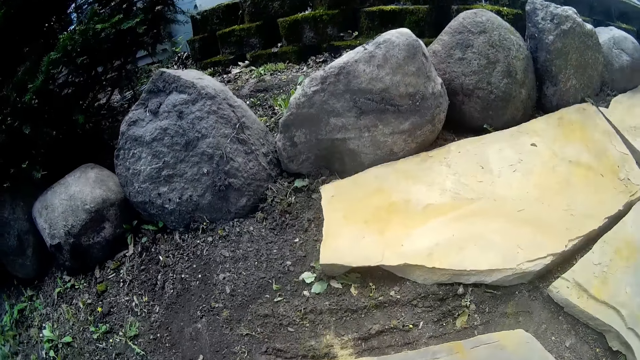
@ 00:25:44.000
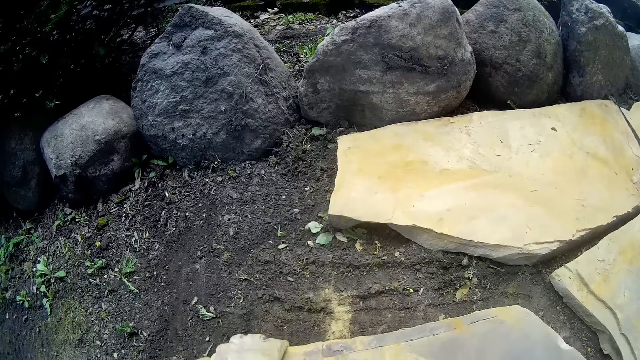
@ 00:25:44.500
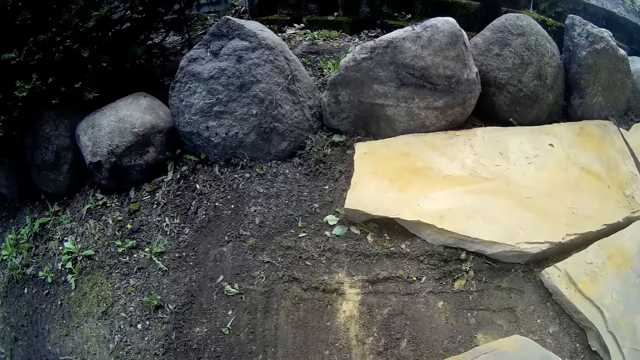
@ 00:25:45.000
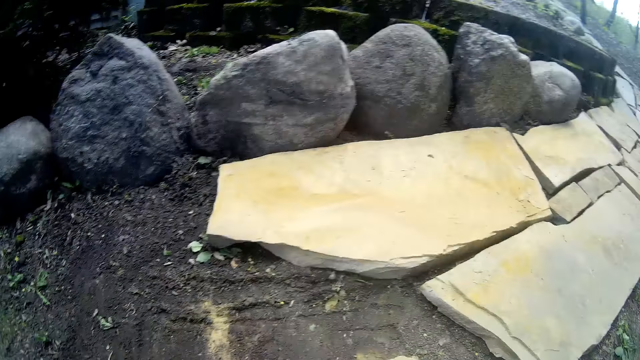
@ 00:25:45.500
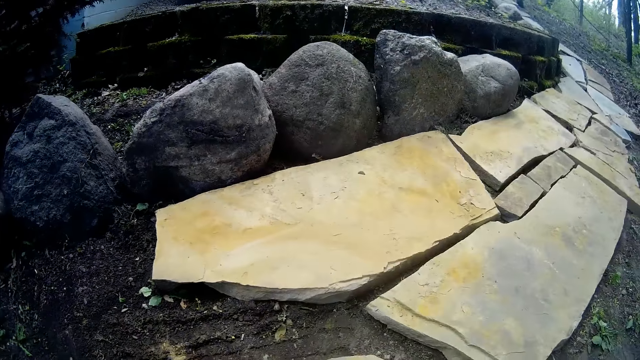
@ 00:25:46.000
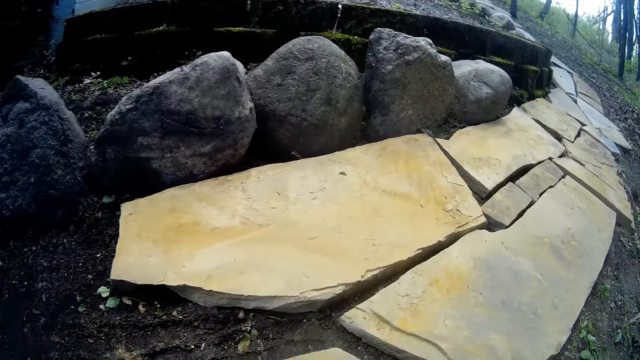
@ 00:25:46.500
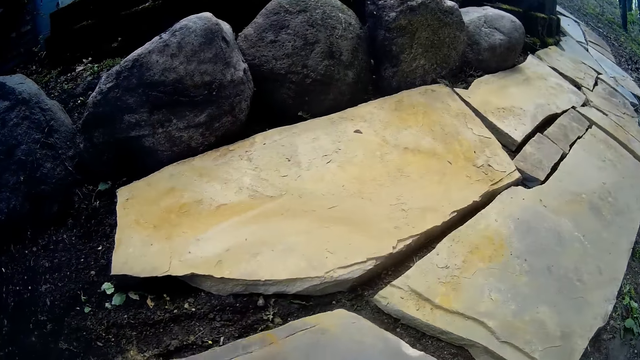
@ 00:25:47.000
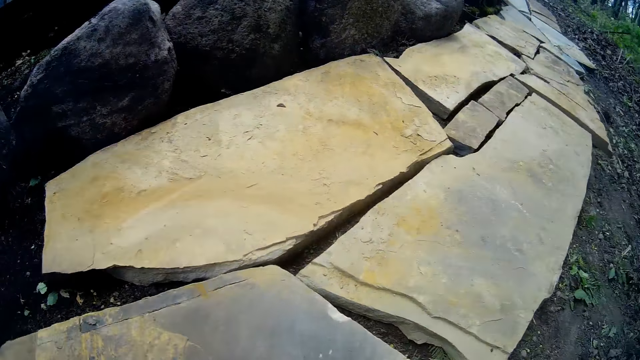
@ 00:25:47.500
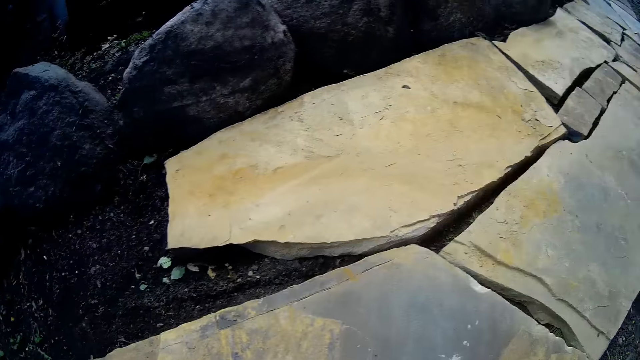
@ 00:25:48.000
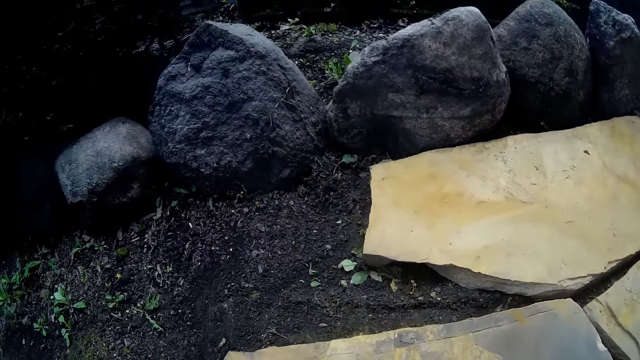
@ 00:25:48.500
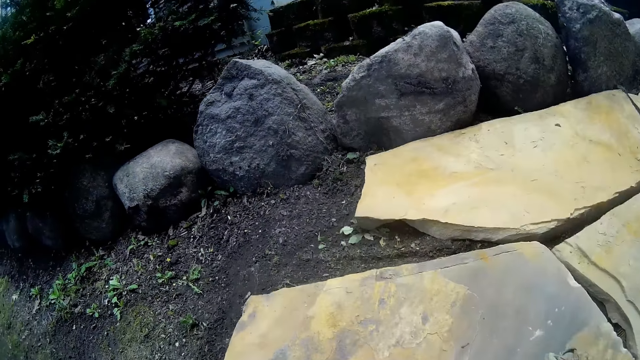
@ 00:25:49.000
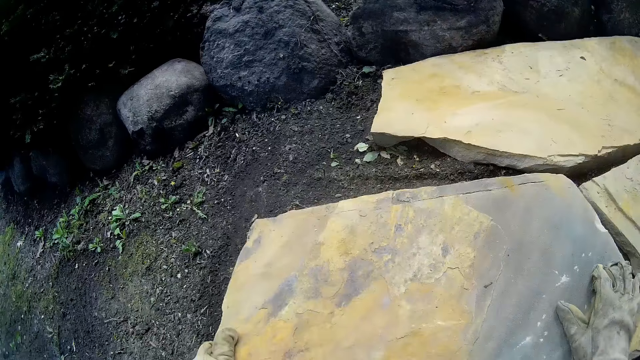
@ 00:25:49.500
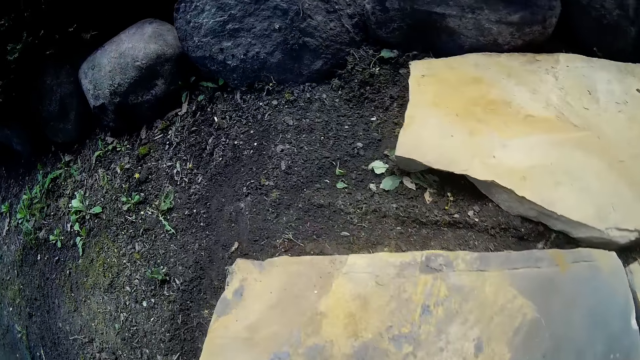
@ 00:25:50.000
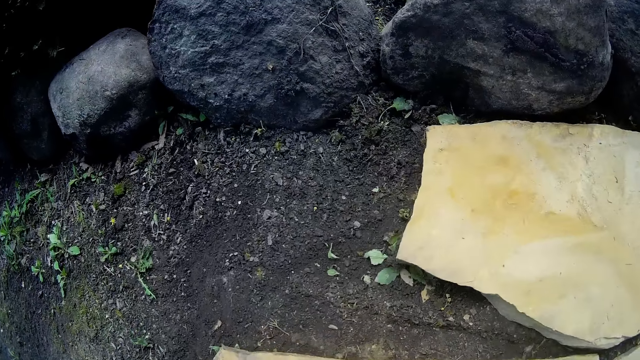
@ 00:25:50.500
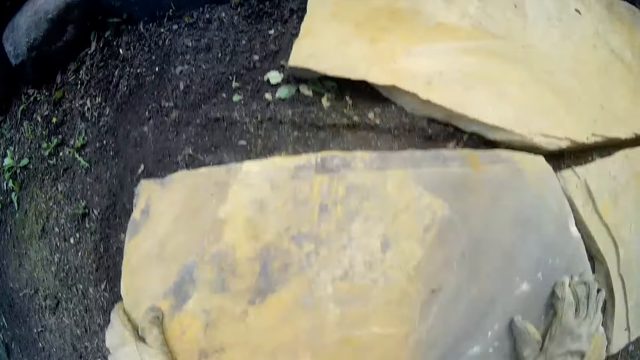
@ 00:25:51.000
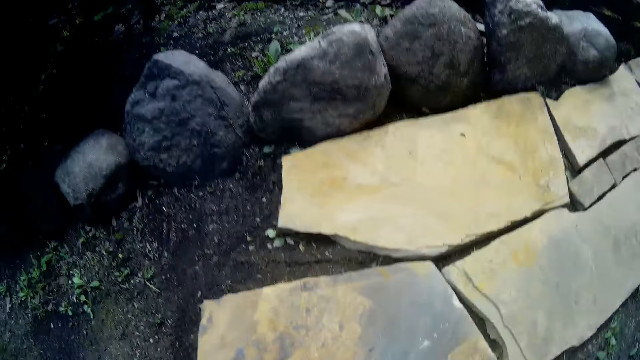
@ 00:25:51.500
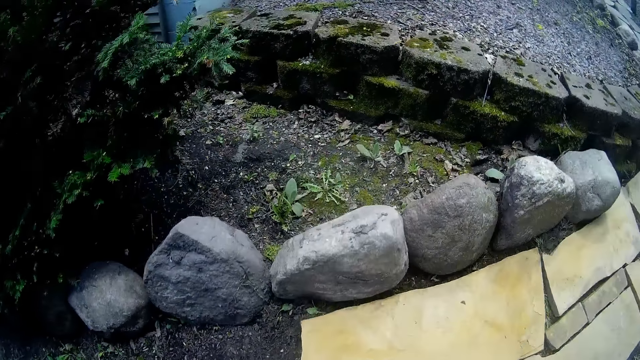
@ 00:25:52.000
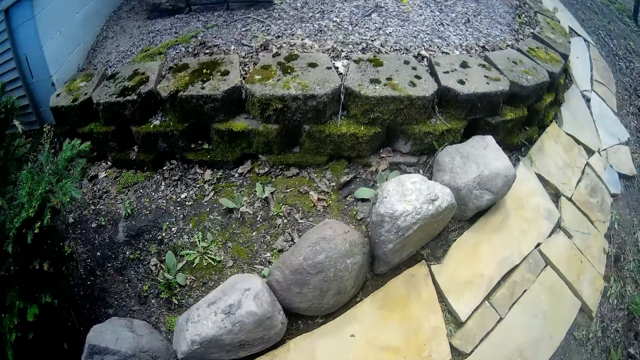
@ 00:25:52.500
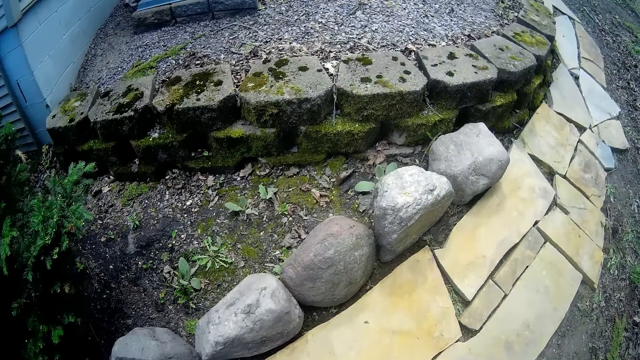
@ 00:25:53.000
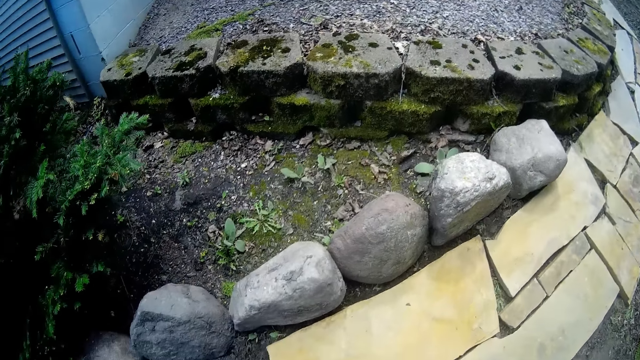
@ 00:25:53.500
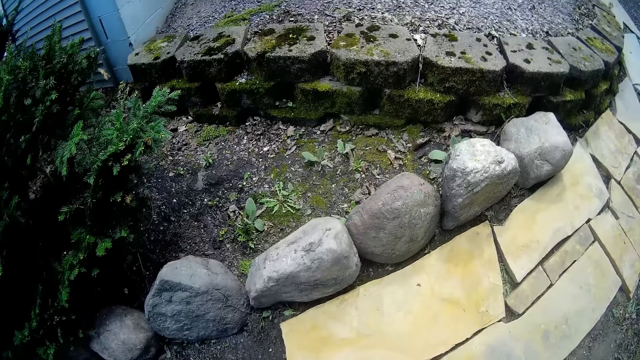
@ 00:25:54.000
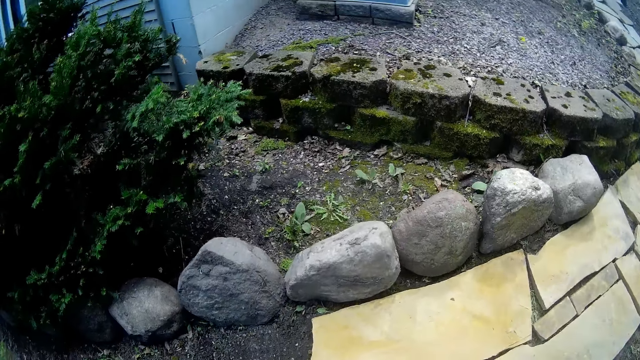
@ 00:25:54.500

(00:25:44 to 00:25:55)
The camera wearer shifts the slab on the pathway with his right hand. He does so again. He adjusts the slab on the pathway with his hands. He looks around the tile stones.

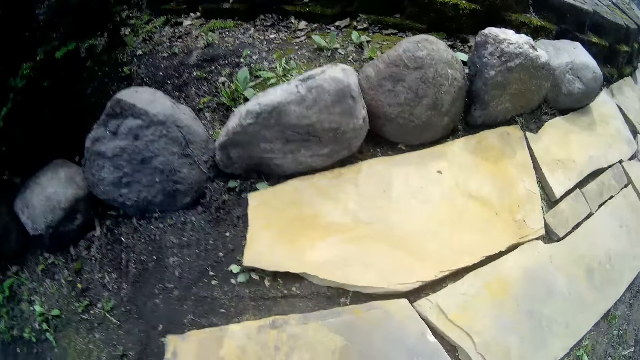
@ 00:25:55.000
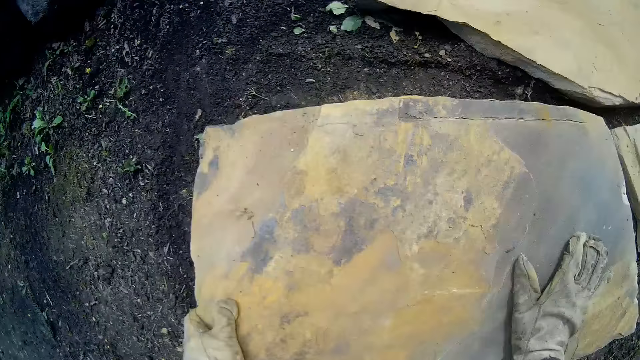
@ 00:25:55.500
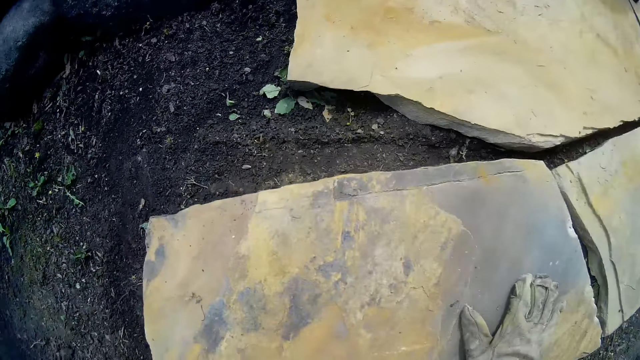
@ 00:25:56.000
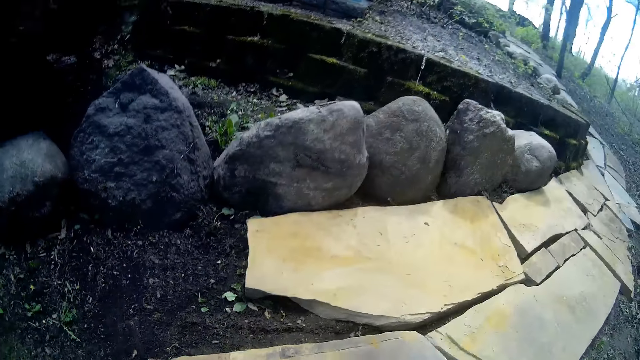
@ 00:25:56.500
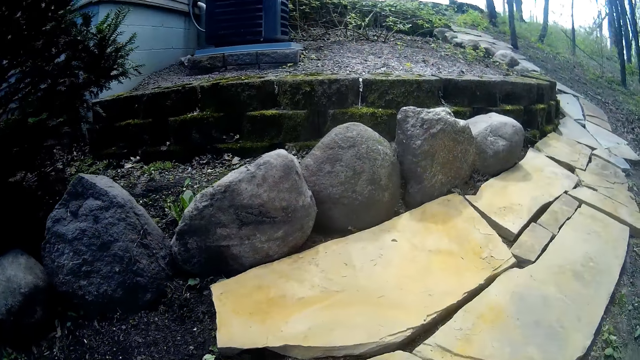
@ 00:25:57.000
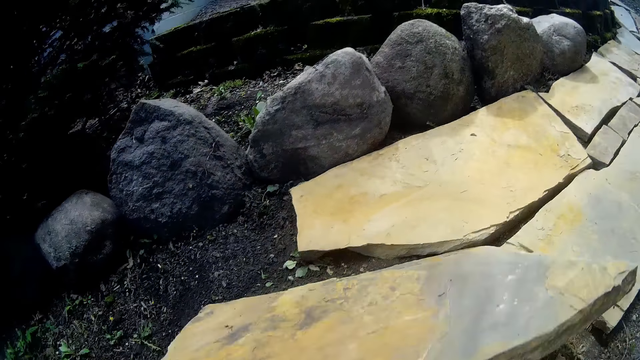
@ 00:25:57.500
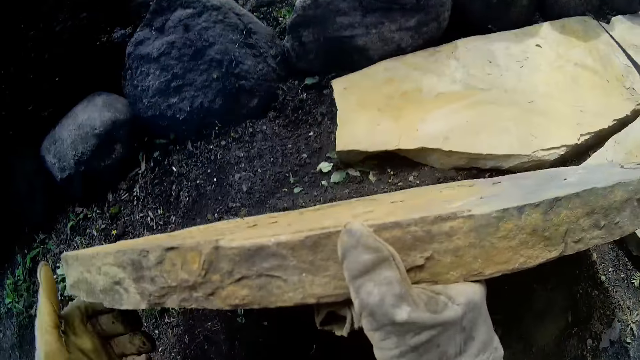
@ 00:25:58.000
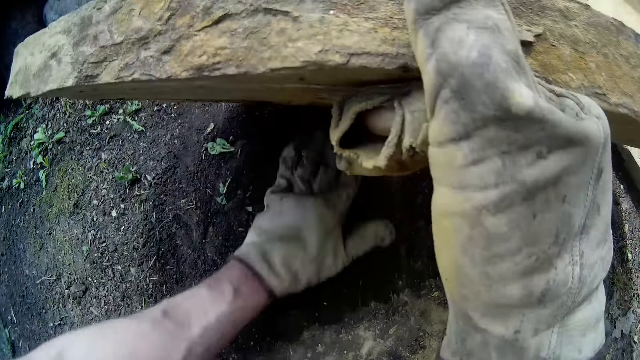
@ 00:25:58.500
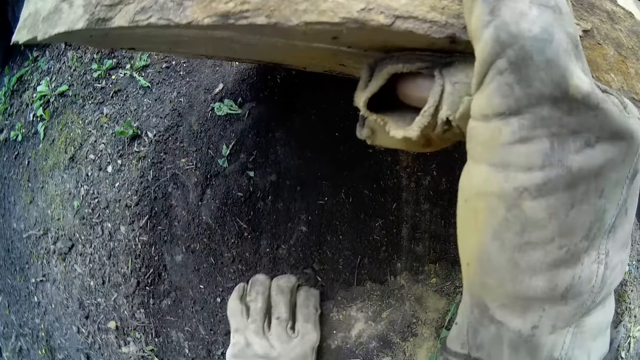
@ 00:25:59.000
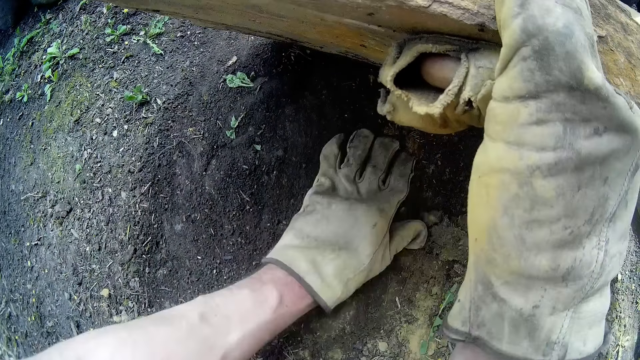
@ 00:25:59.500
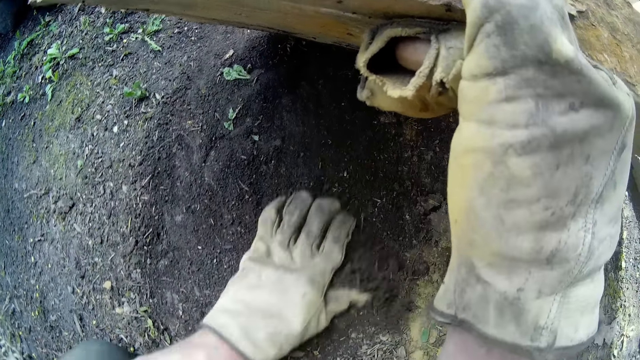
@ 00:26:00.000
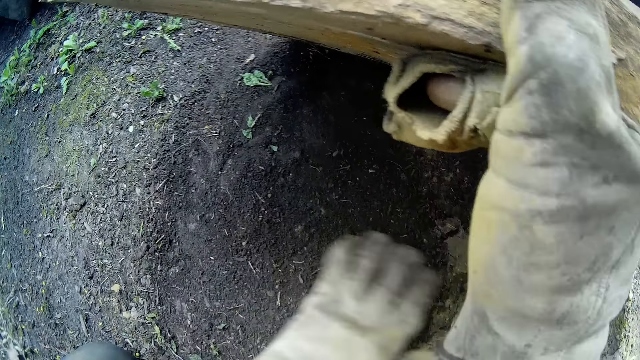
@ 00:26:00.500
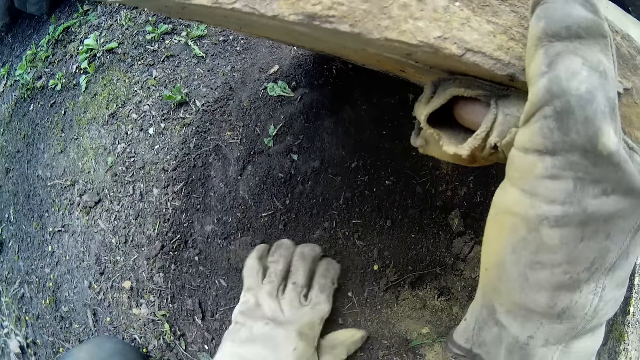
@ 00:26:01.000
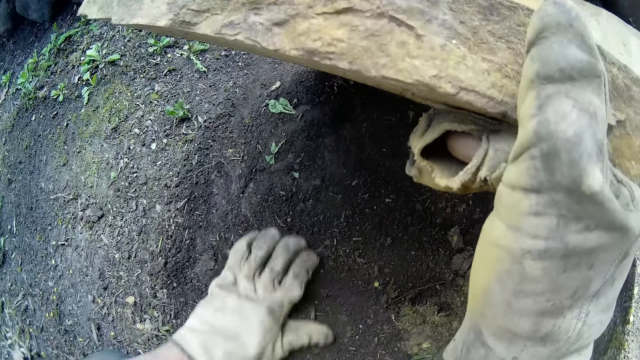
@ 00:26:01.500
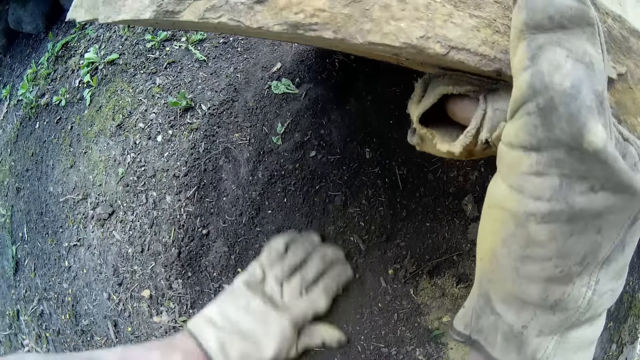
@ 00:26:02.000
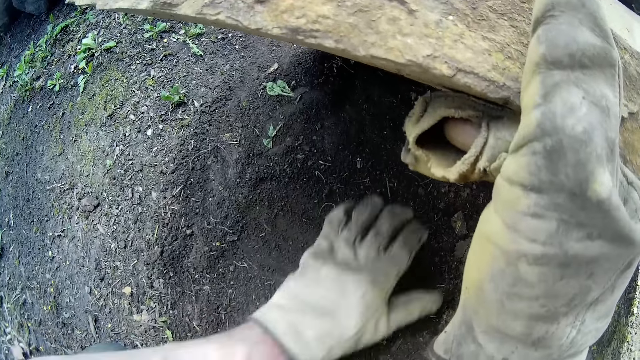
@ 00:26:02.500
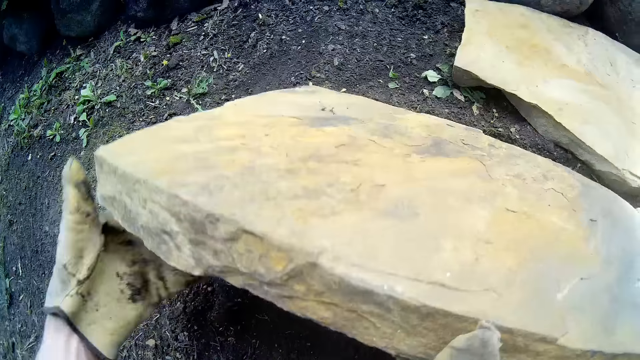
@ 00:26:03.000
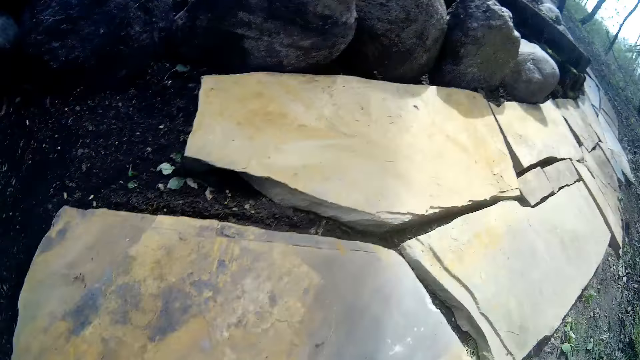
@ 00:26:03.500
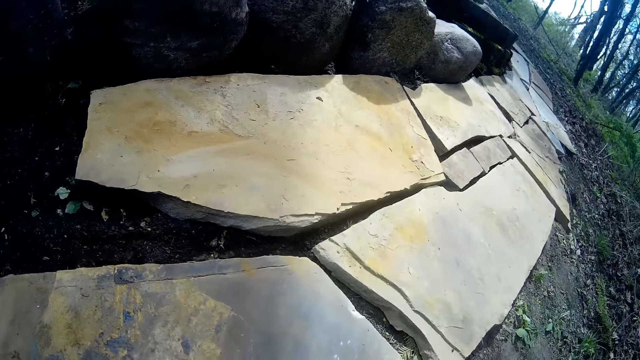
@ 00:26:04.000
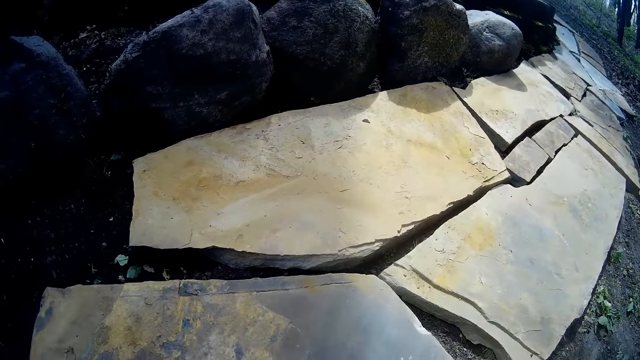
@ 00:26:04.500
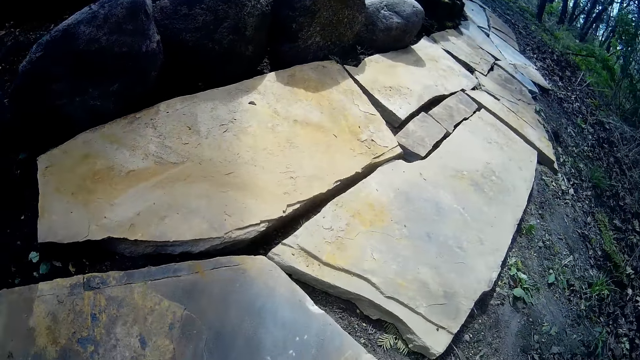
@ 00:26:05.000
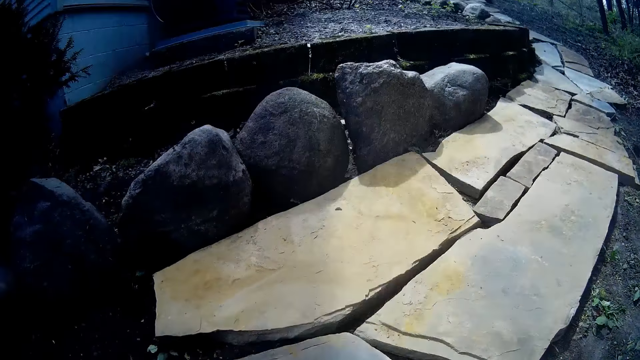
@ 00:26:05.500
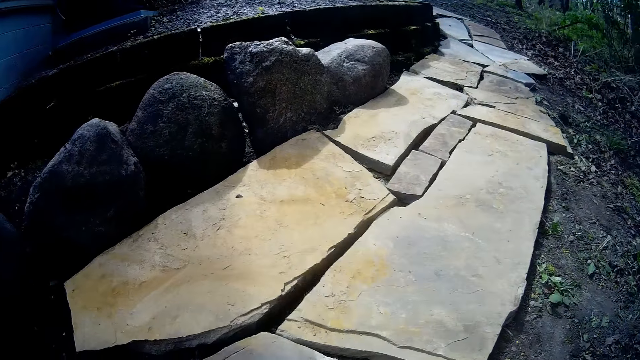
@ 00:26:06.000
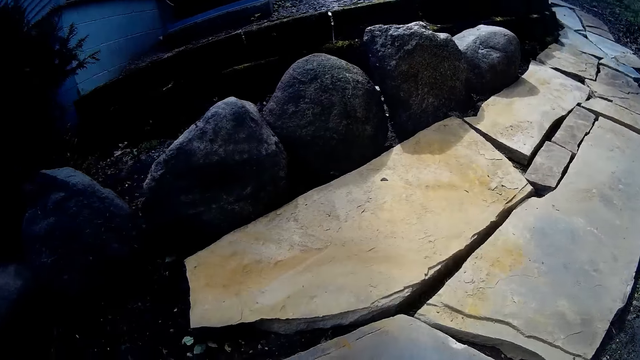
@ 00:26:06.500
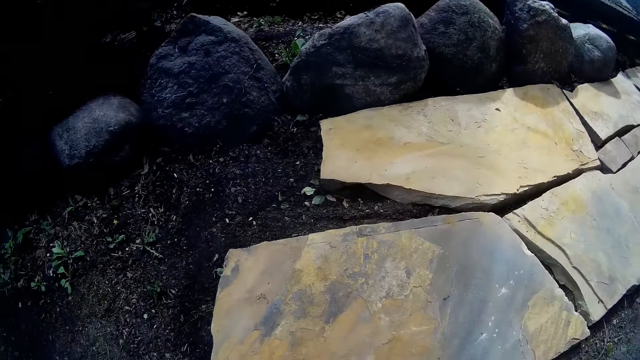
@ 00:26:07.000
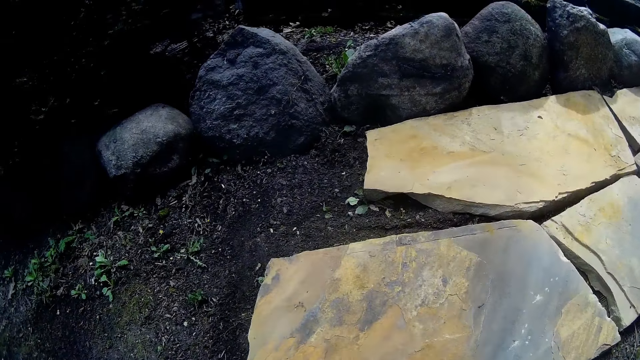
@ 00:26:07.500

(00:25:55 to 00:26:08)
The camera wearer touches the tile stone. He lifts the slab from the pathway with his hands. He removes his left hand from the slab. He shuffles the soil on the pathway with his left hand. He rubs on the ground. He holds the slab with his left hand. He drops the slab on the pathway with his hands. He moves the tile stone.
